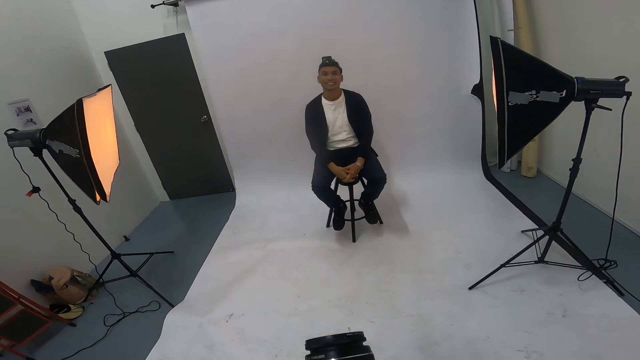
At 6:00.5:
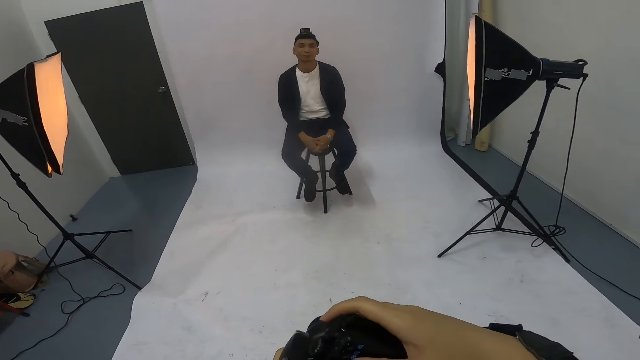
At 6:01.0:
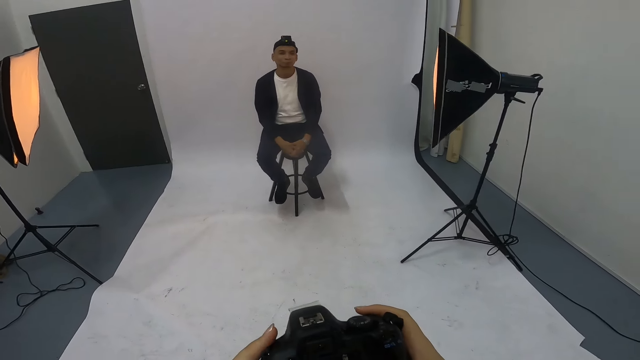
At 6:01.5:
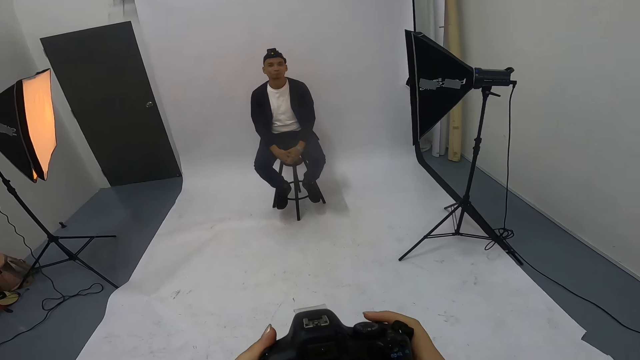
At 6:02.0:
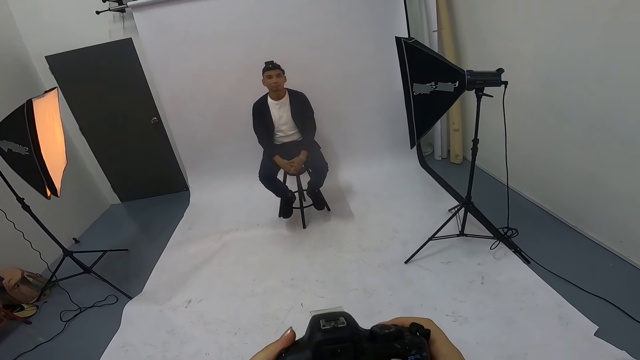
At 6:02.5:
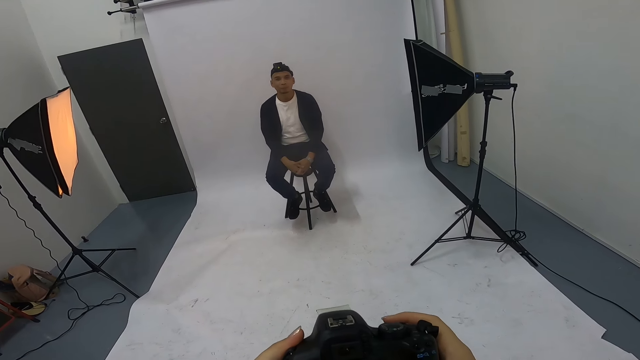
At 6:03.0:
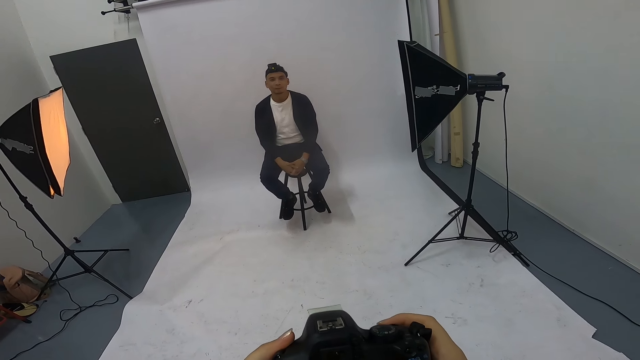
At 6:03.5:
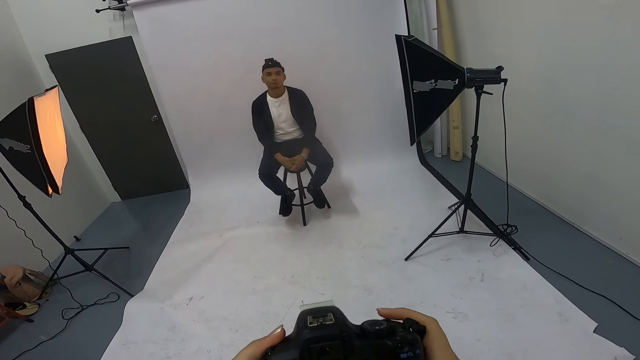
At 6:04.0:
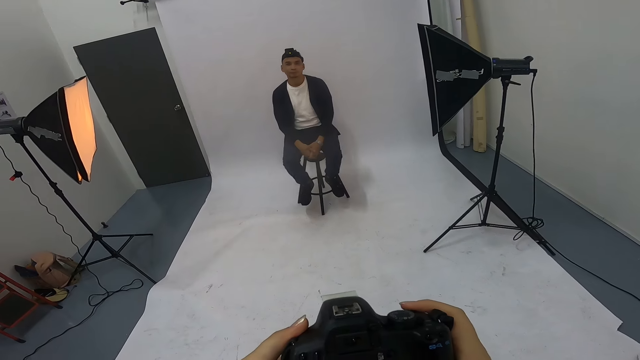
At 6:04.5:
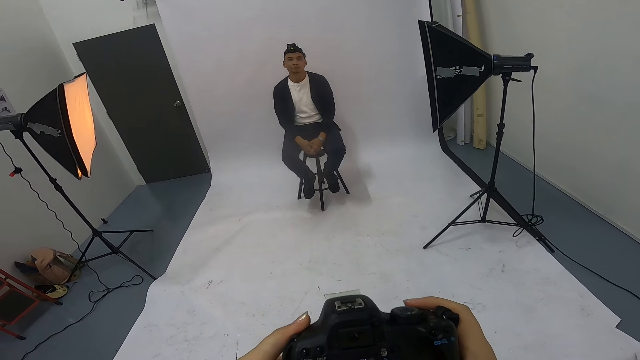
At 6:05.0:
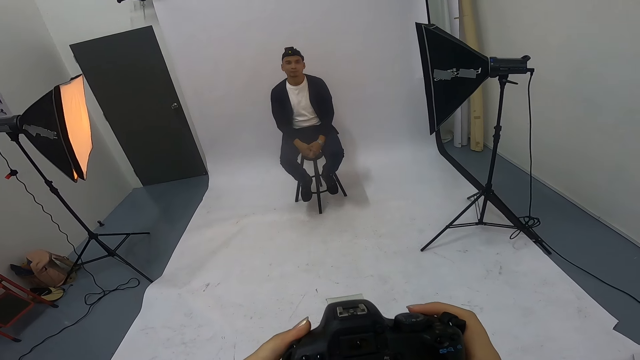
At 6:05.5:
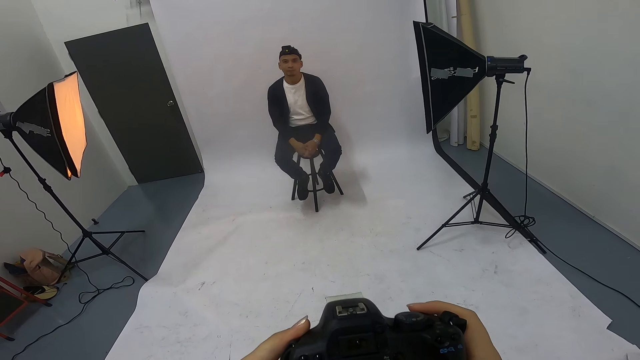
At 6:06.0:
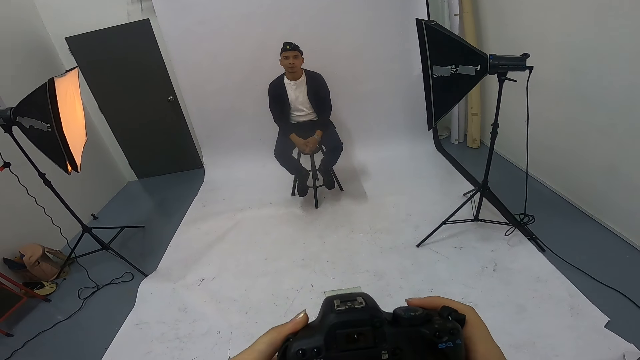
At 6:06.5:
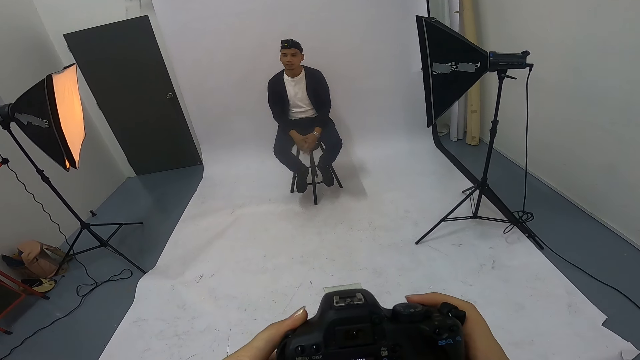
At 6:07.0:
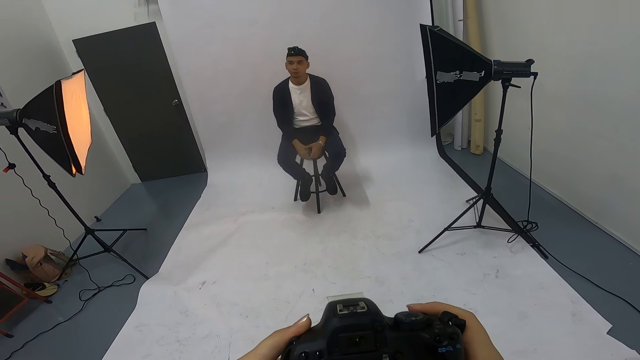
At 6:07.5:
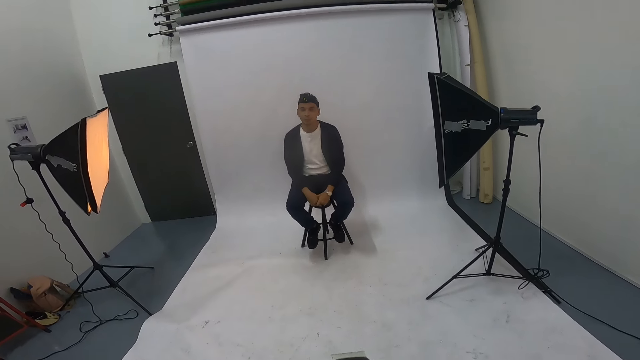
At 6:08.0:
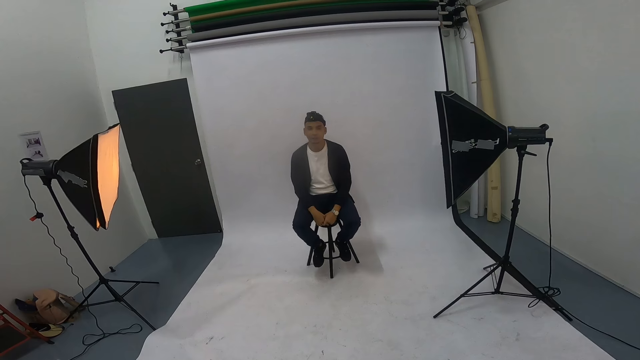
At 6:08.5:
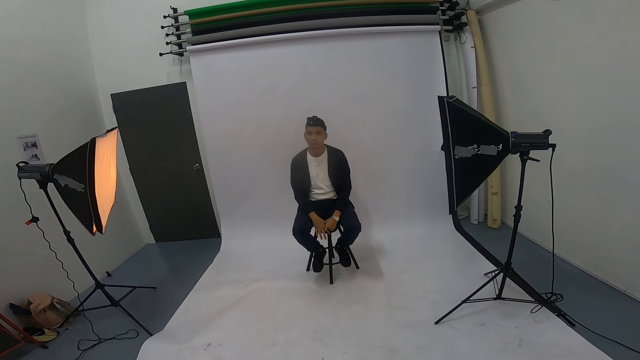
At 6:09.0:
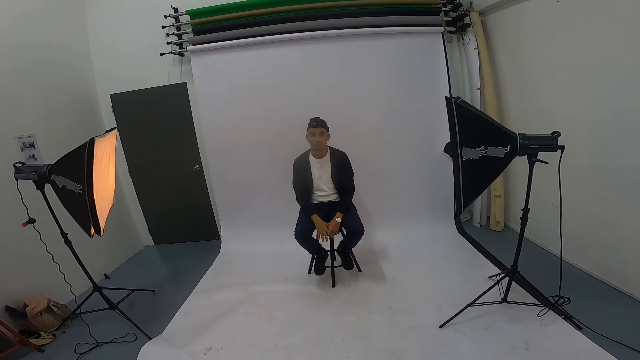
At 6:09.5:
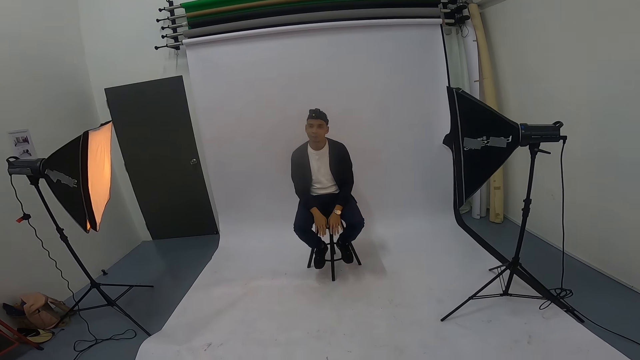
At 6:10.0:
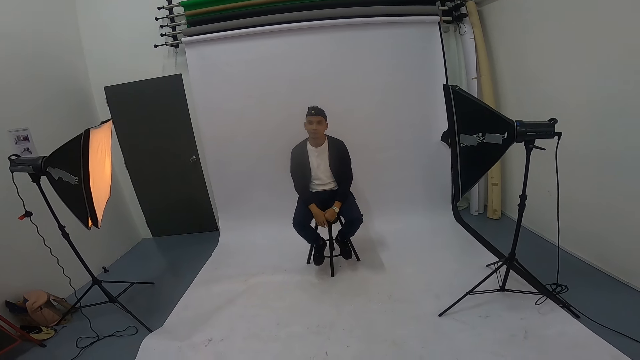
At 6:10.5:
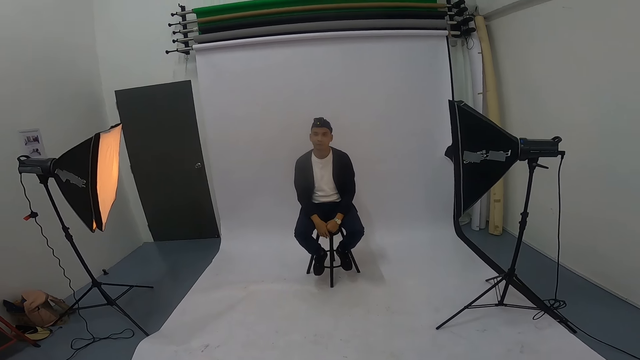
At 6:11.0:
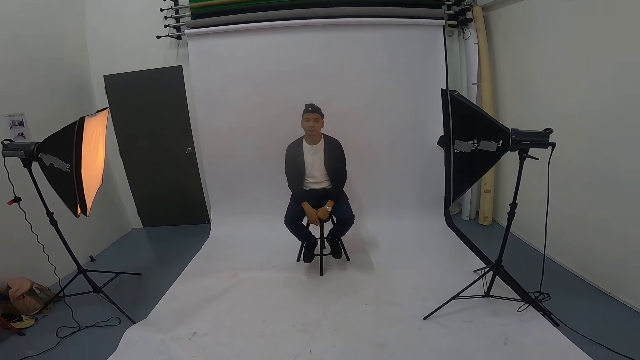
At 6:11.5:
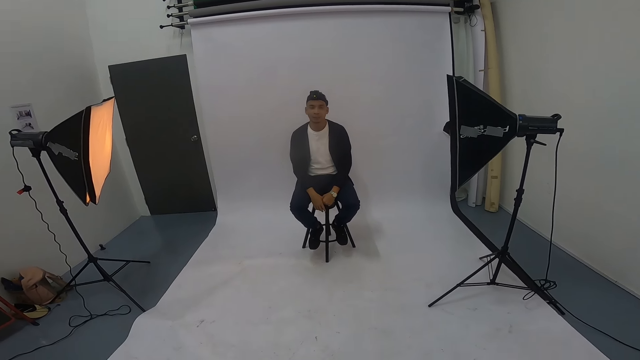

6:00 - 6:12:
The camera wearer walks, turns the camera. They operate the camera. A man gestures at the camera wearer.

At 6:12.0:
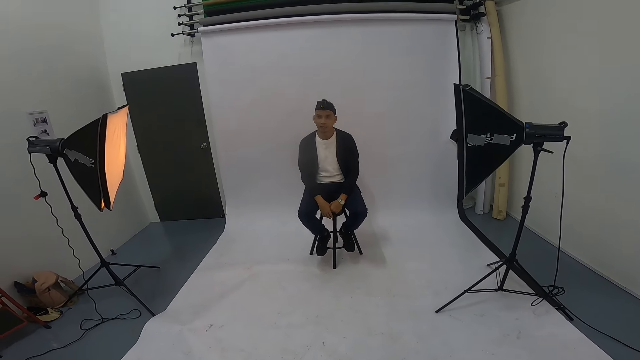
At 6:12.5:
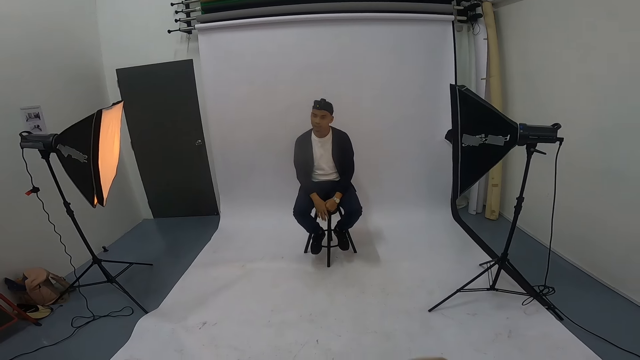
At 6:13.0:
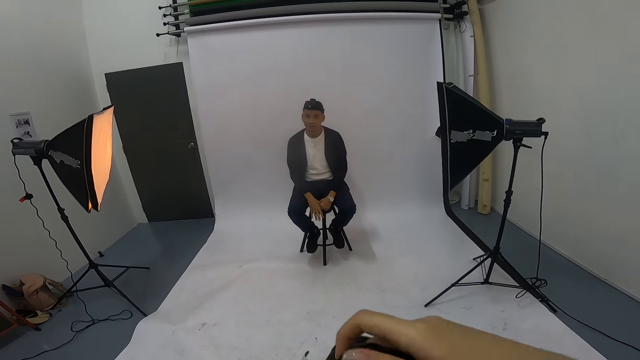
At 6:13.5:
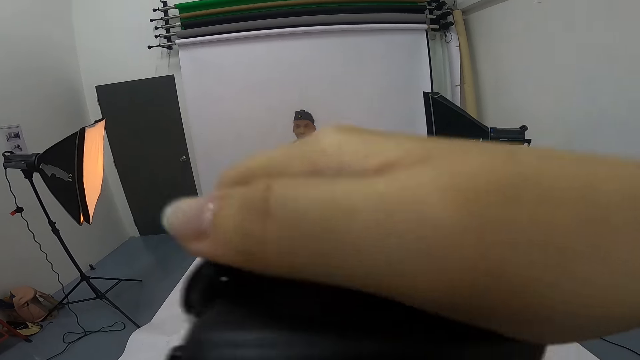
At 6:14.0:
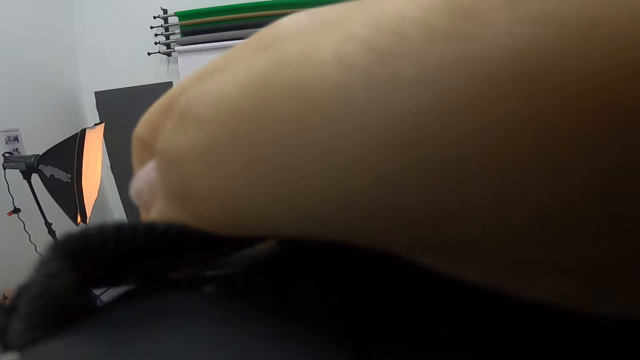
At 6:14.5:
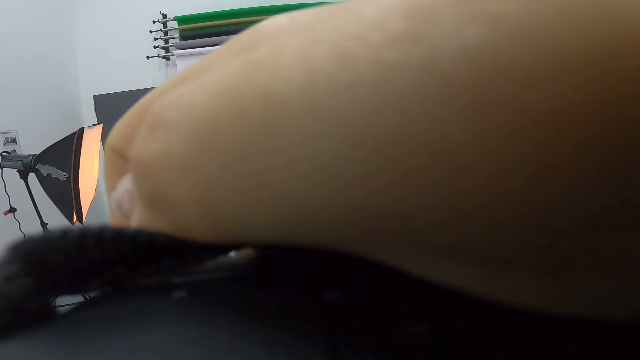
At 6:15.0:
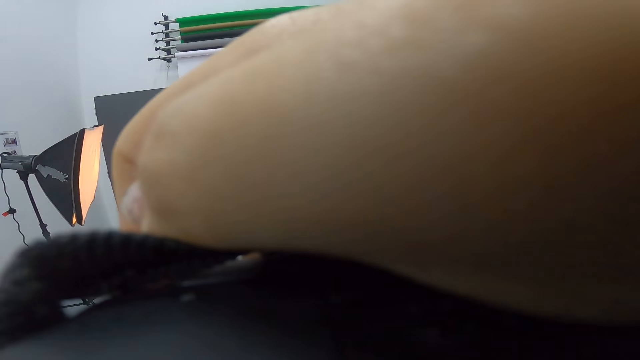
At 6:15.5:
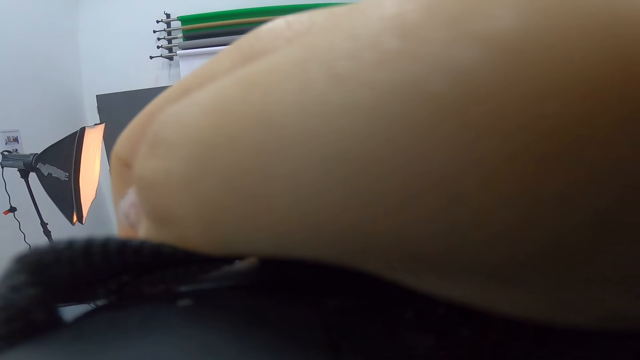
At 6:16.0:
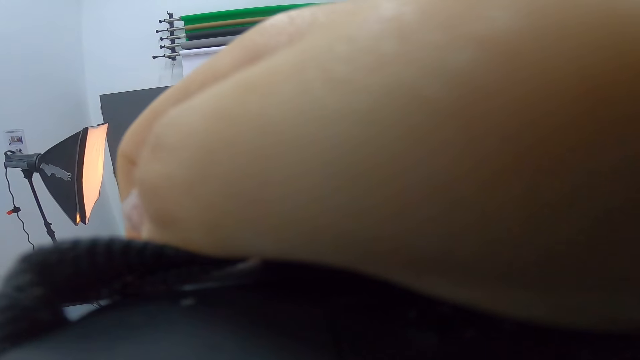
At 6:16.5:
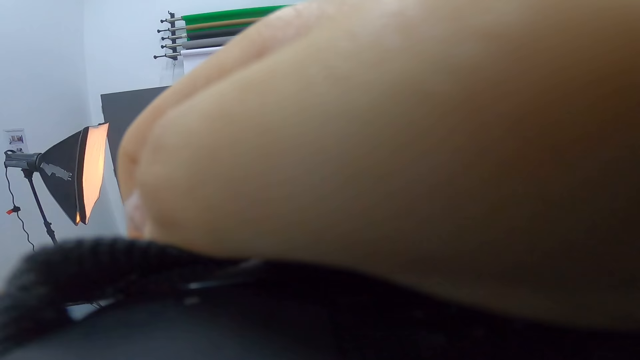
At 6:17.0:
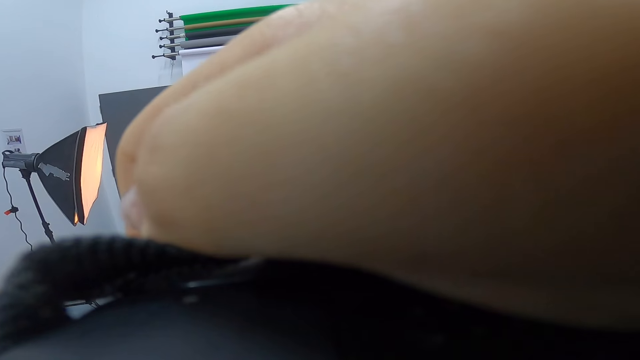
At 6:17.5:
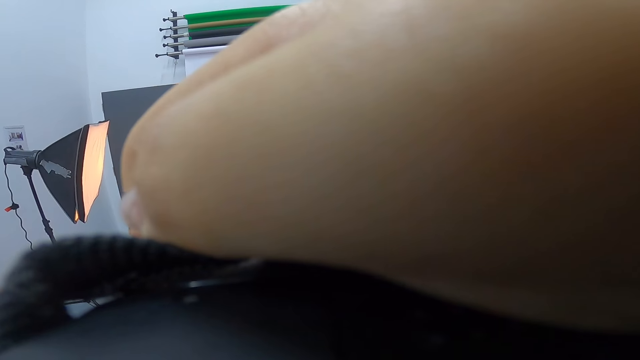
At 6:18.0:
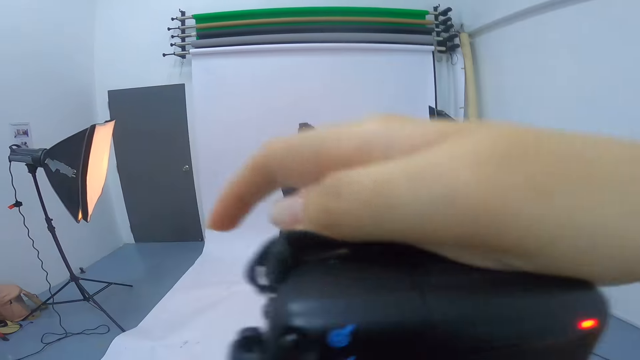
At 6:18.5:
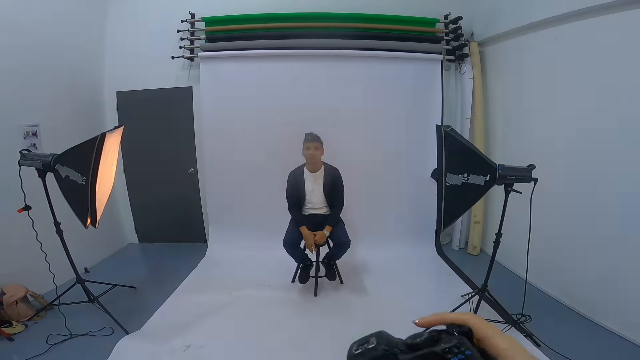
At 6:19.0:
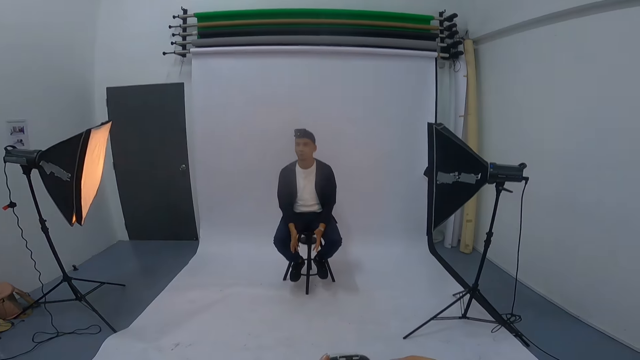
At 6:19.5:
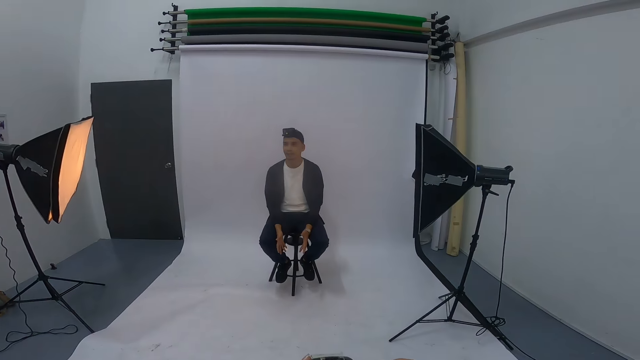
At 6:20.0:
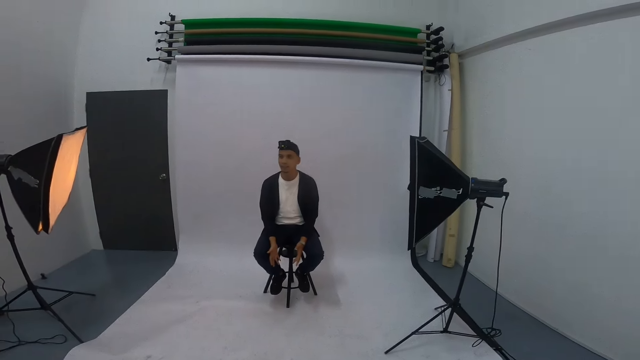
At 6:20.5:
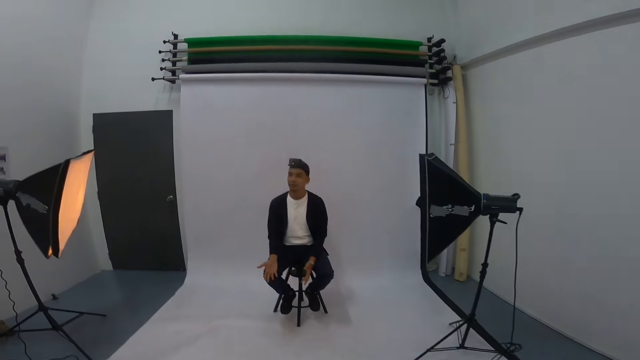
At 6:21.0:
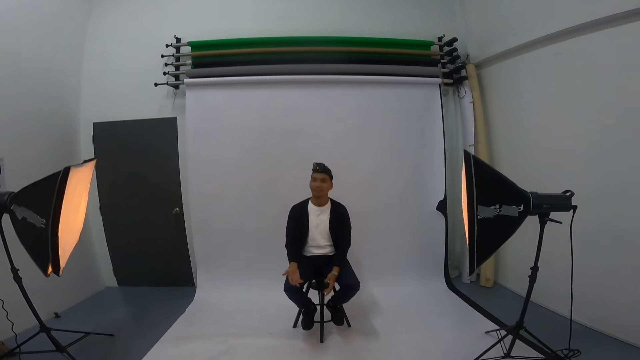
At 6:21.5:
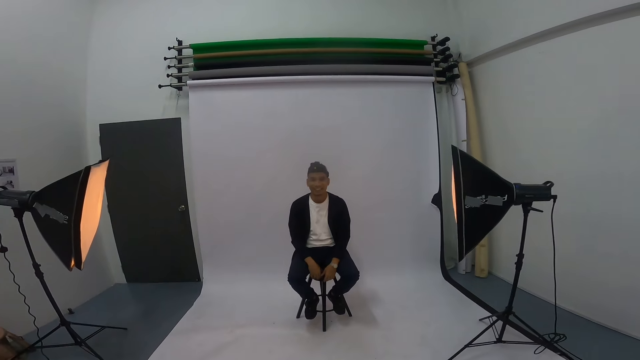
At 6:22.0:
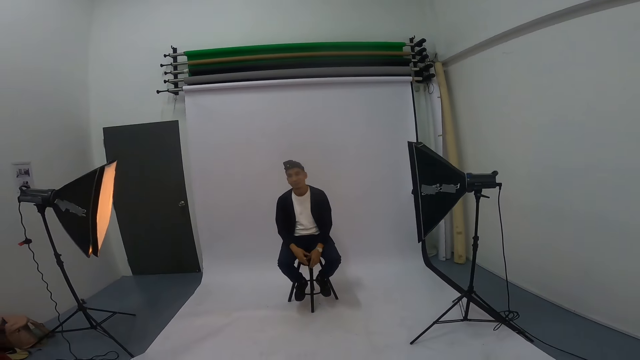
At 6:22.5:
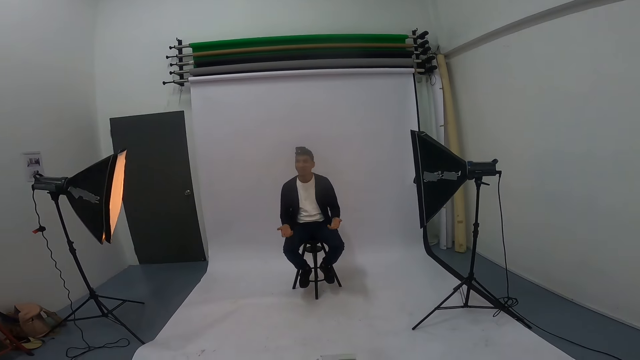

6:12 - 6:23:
The camera wearer talks with a man. They take a photo of the man. They lower the camera. The man gestures at the camera wearer.
